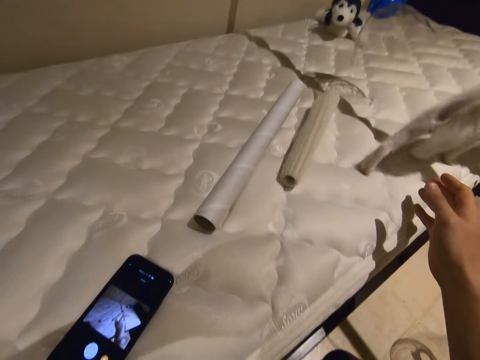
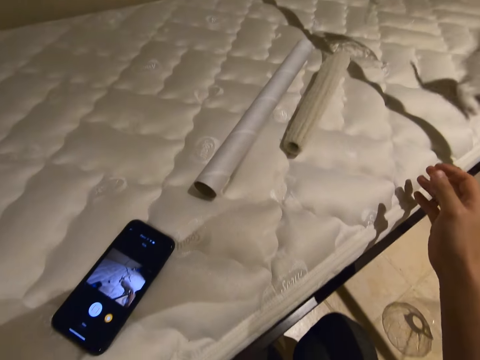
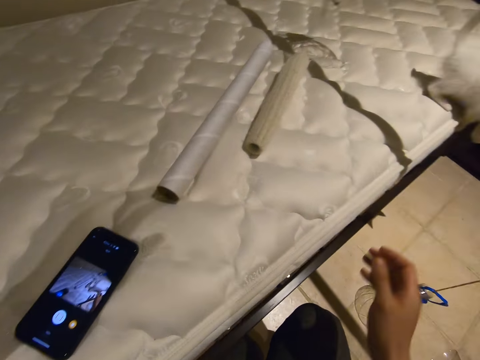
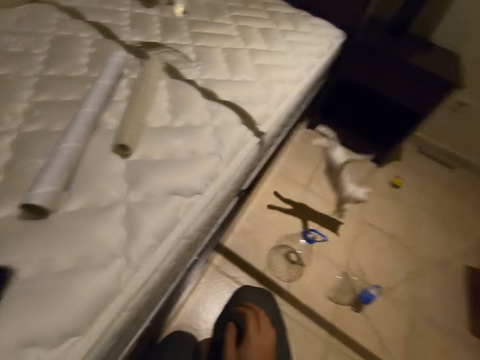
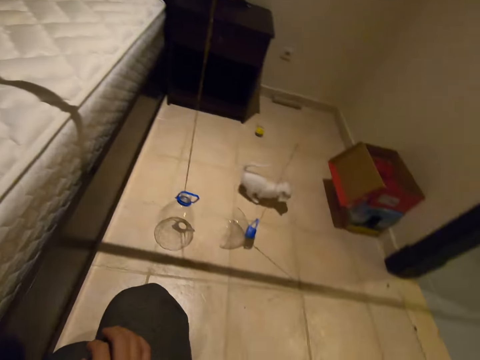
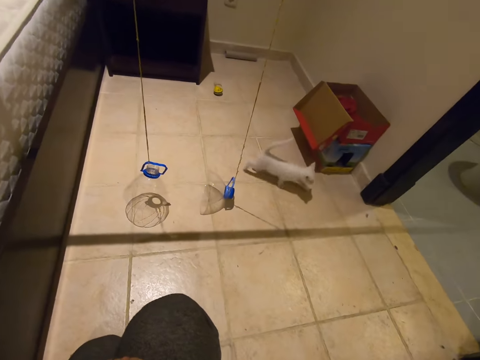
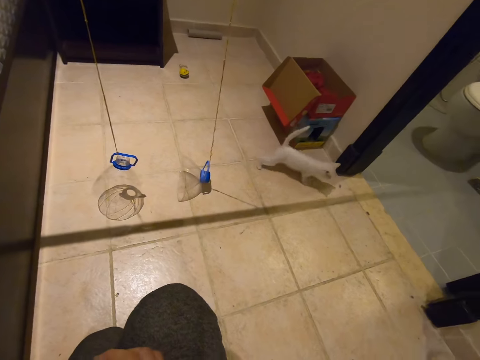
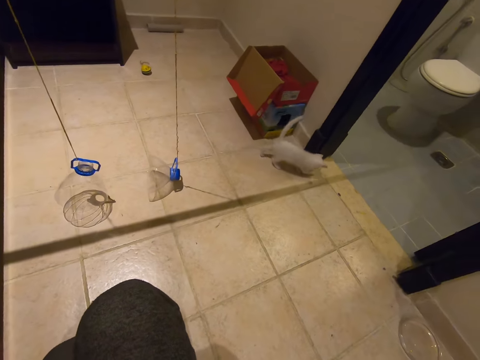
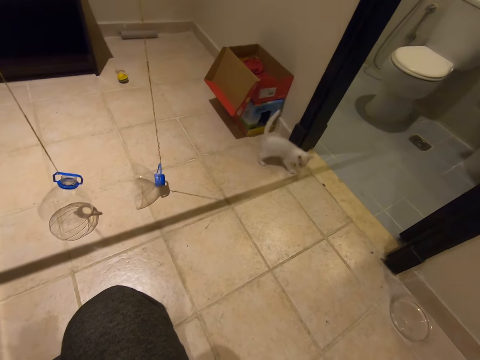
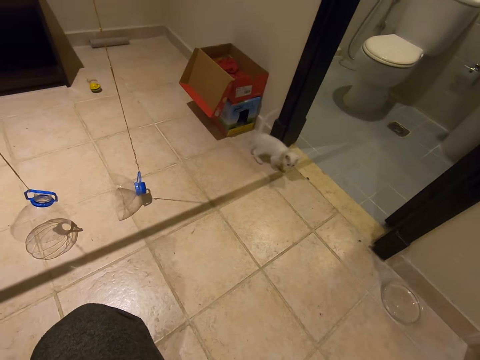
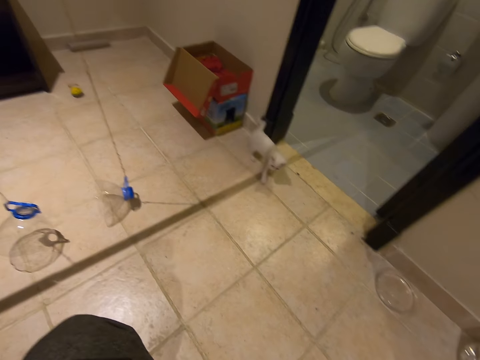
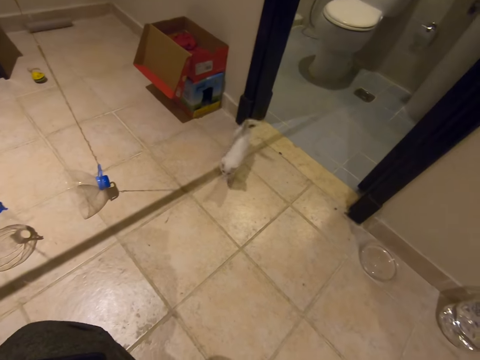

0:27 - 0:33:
The cat jumps down from the bed. The camera wearer looks at the cat.

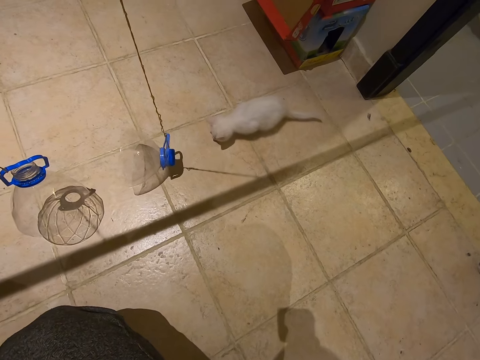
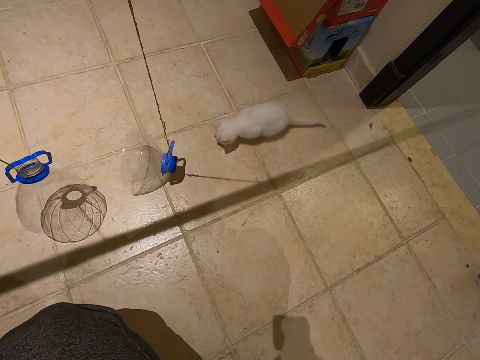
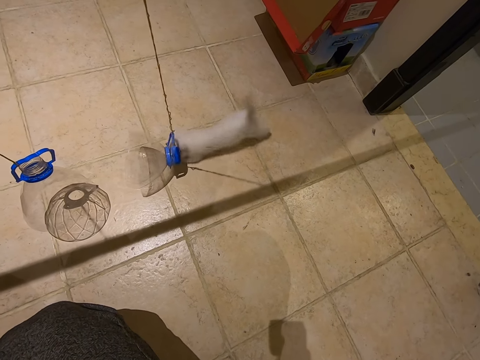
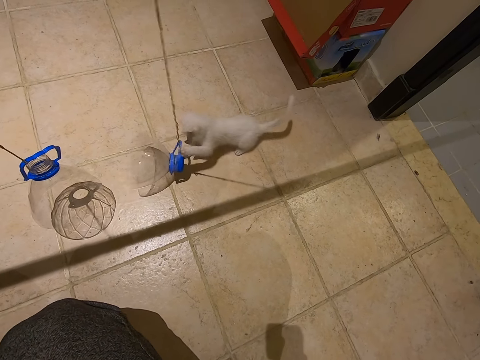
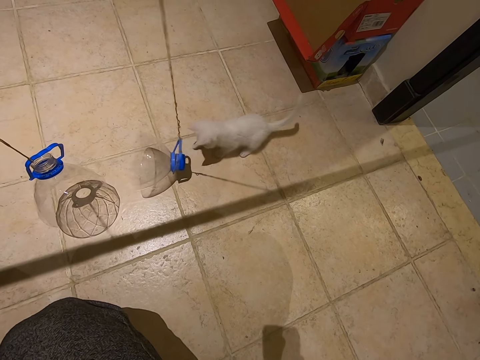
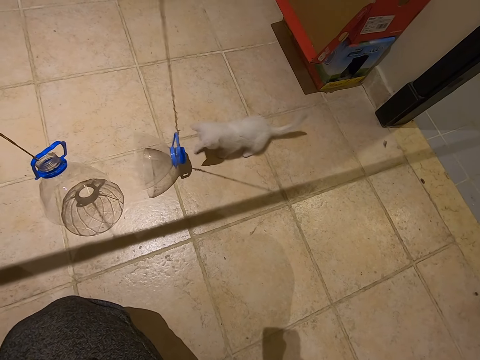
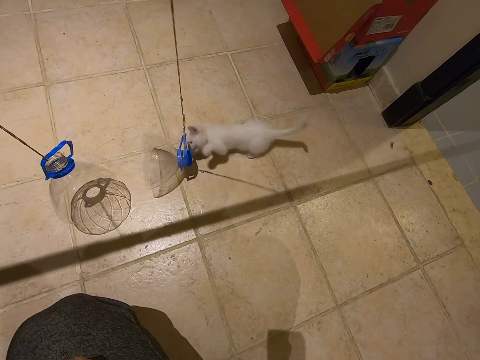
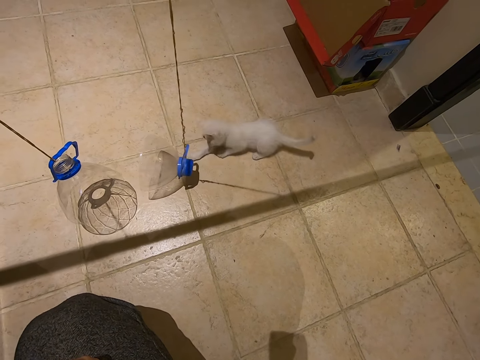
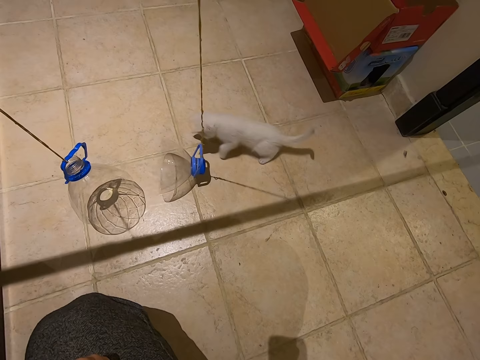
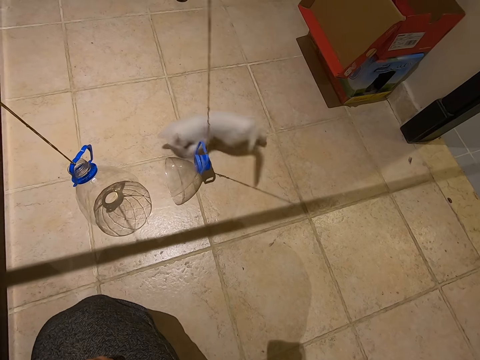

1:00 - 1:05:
The cat plays with the plastic hanging.

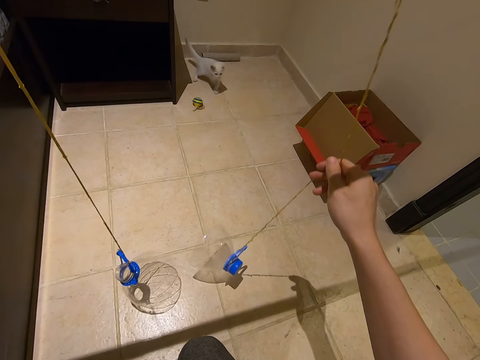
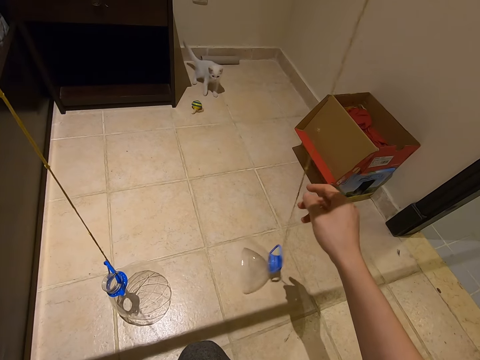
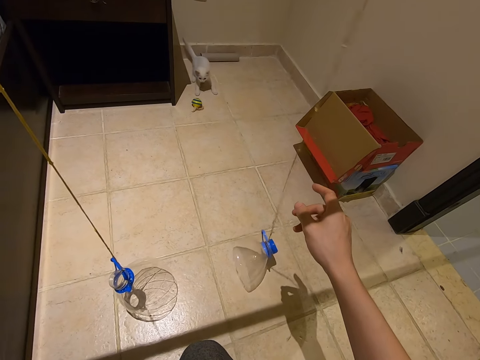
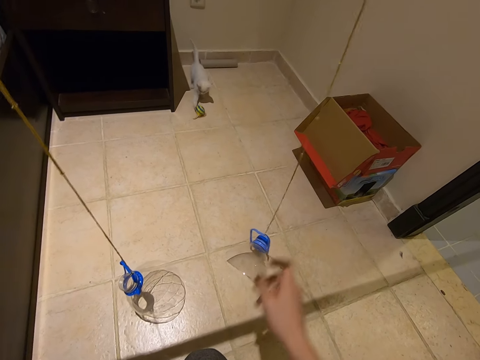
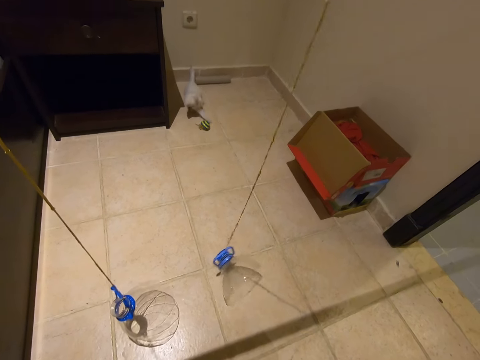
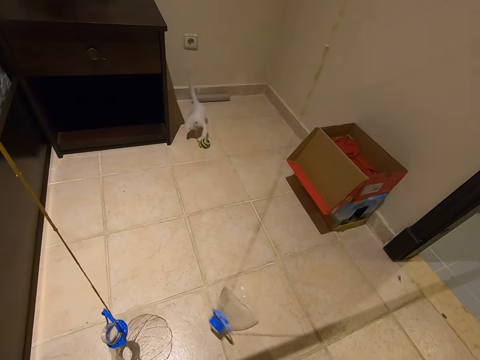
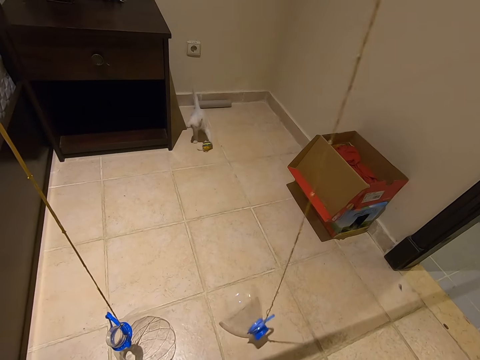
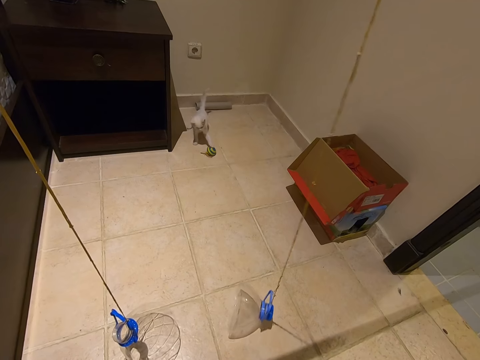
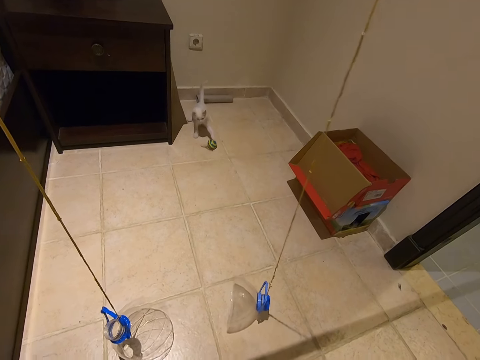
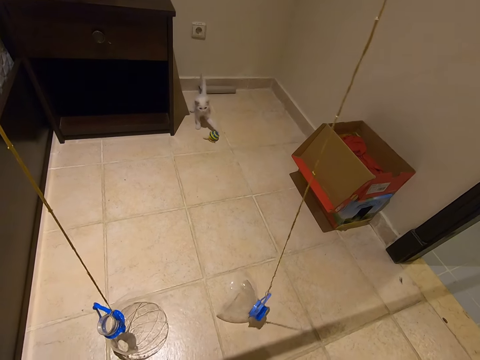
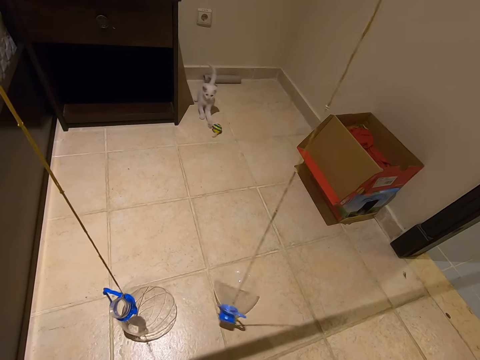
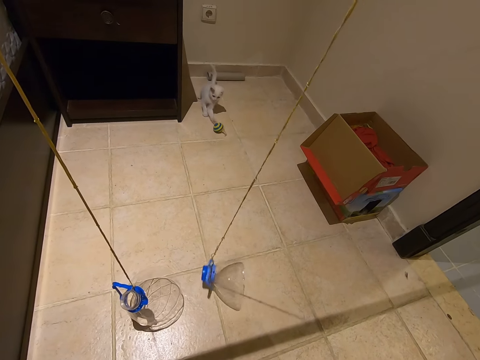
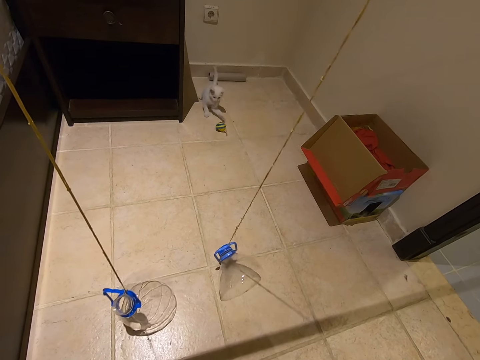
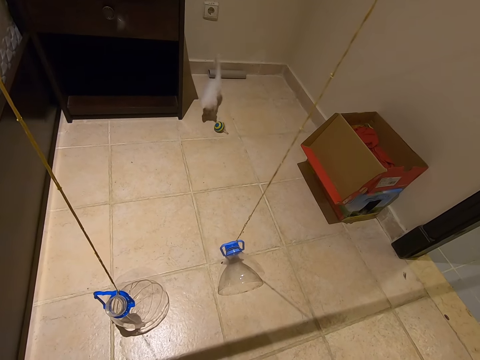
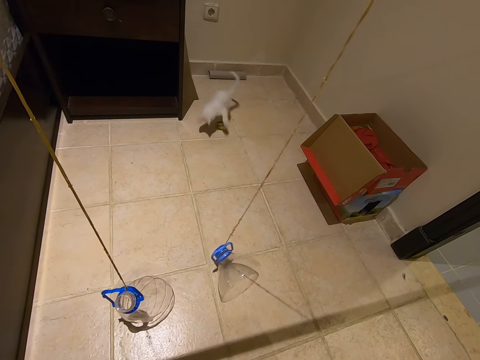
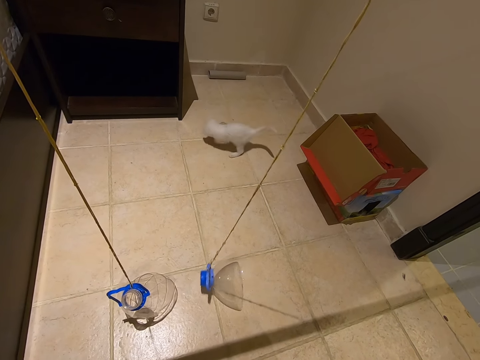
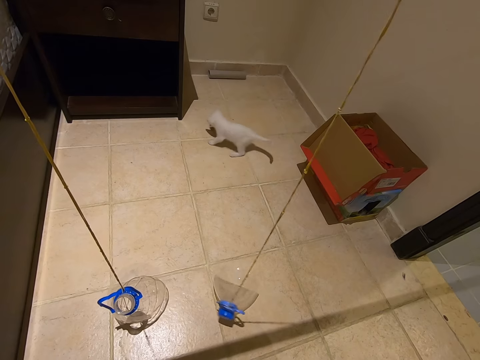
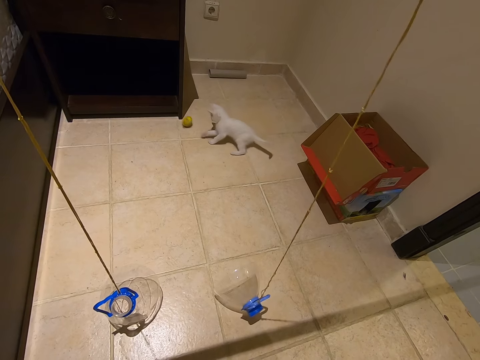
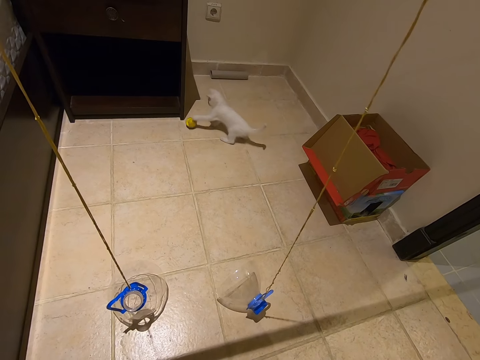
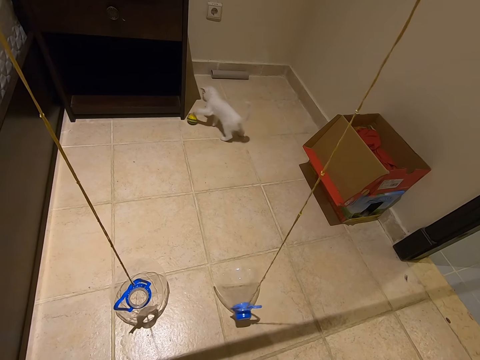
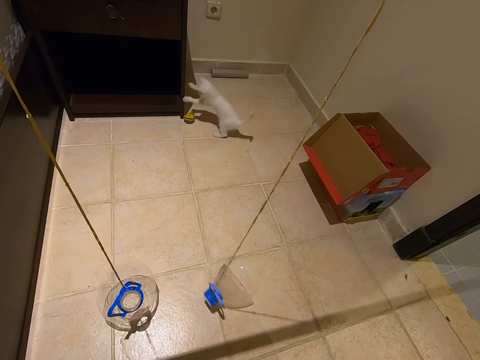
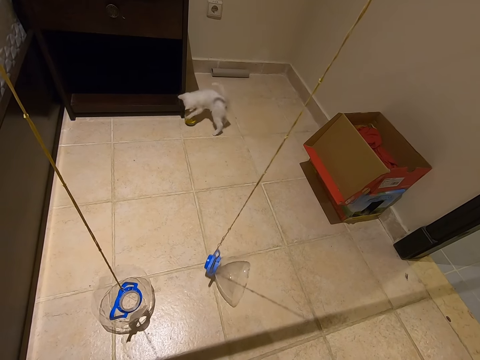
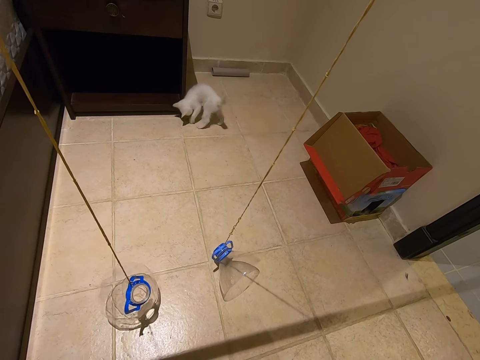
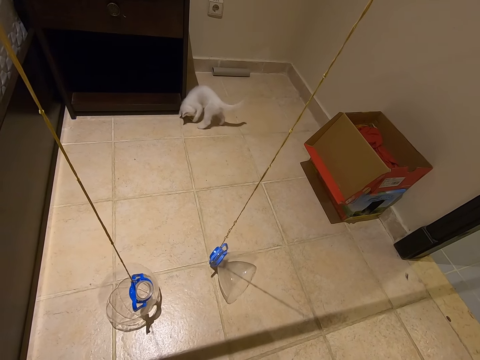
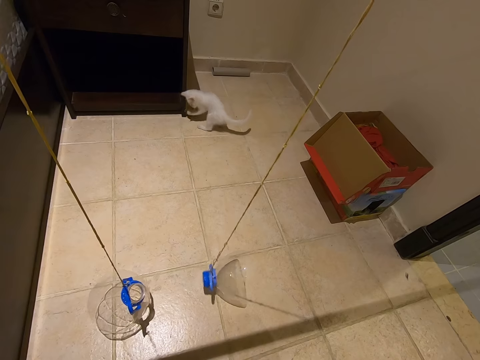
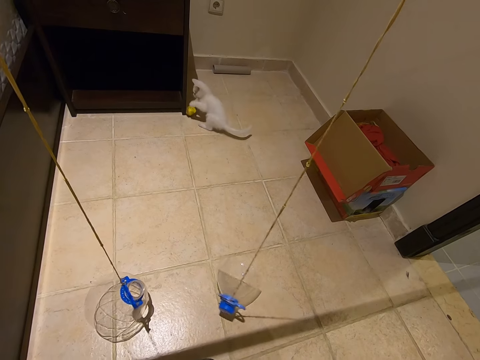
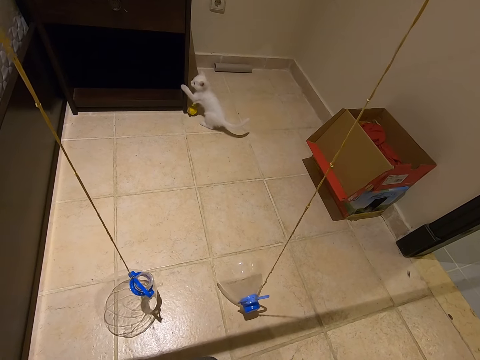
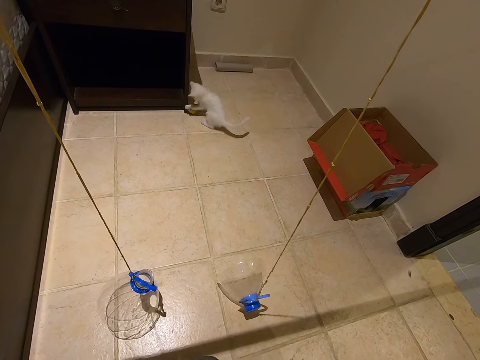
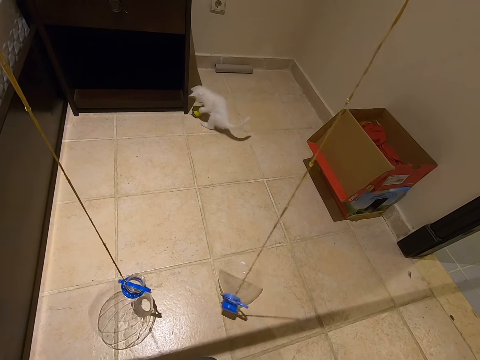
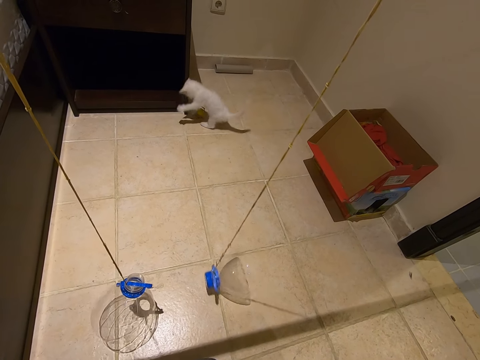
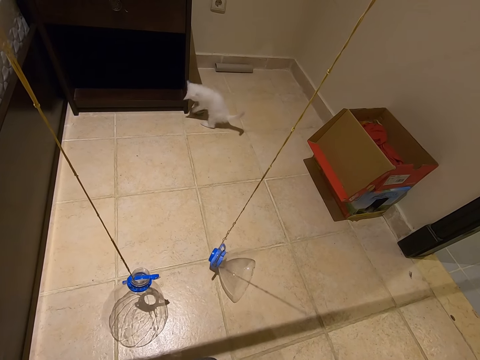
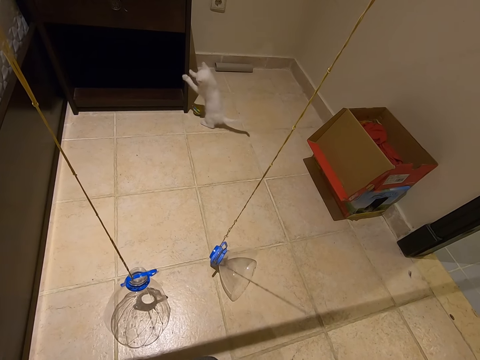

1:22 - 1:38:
The camera wearer releases the string. The cat plays with the bouncing ball. The camera wearer looks at the cat. The cat plays with a cupboard.
